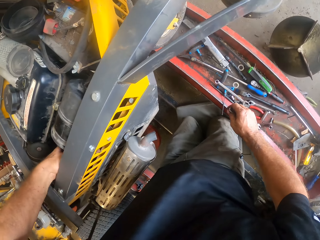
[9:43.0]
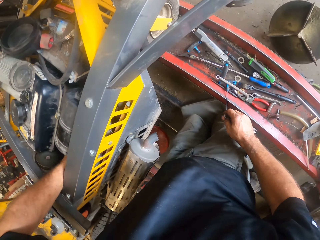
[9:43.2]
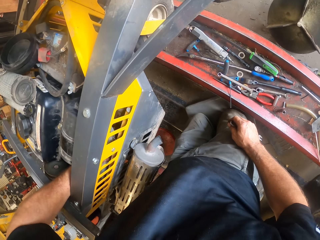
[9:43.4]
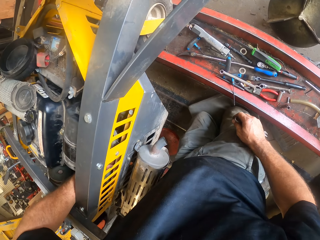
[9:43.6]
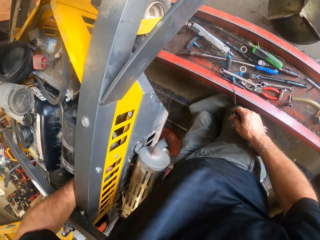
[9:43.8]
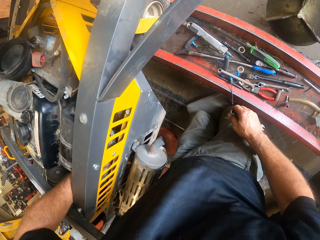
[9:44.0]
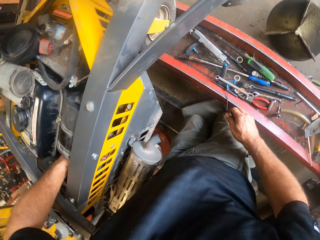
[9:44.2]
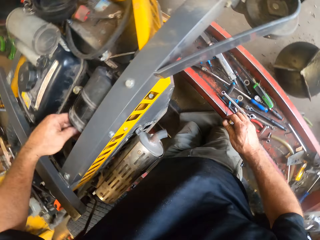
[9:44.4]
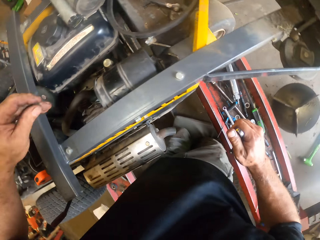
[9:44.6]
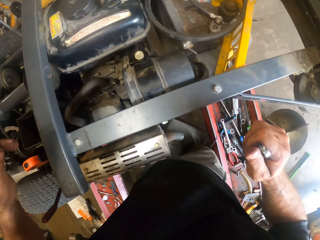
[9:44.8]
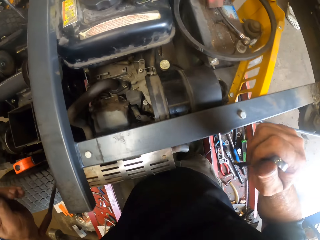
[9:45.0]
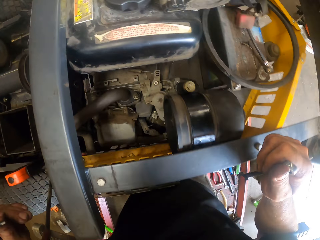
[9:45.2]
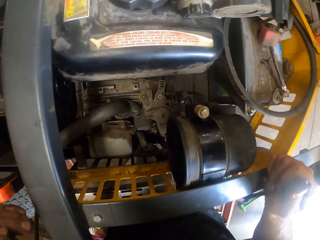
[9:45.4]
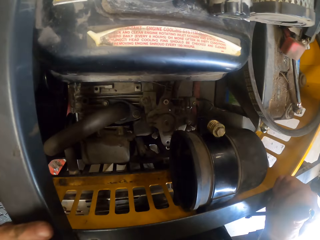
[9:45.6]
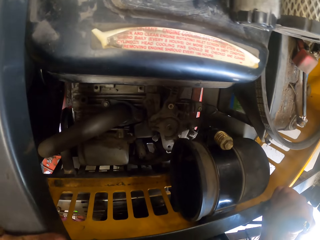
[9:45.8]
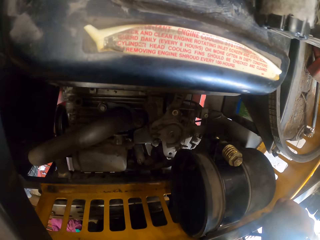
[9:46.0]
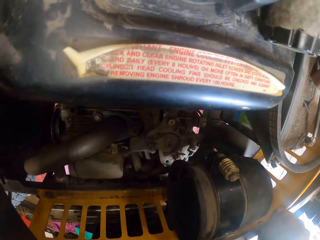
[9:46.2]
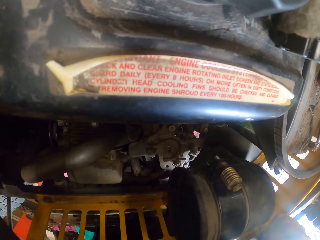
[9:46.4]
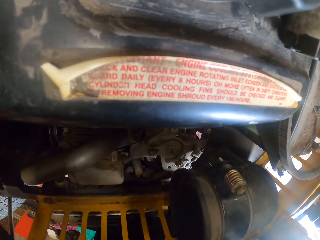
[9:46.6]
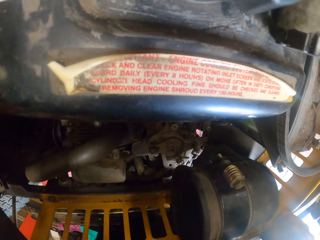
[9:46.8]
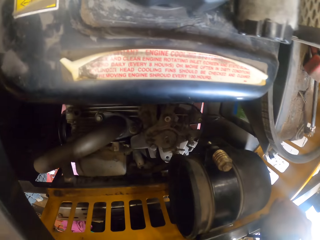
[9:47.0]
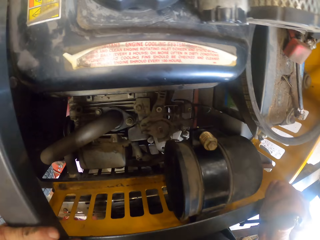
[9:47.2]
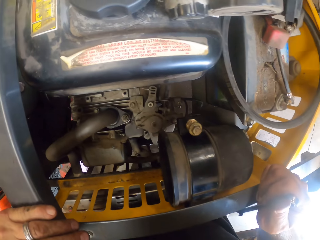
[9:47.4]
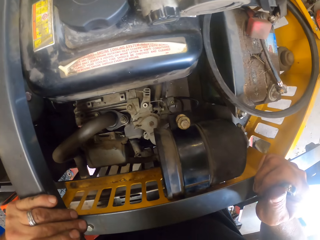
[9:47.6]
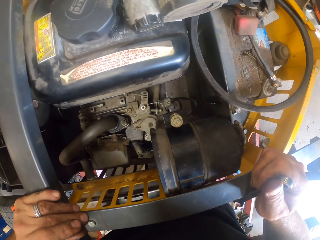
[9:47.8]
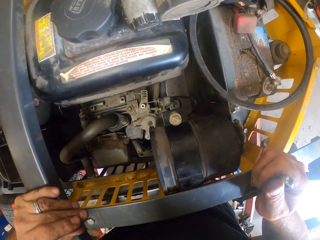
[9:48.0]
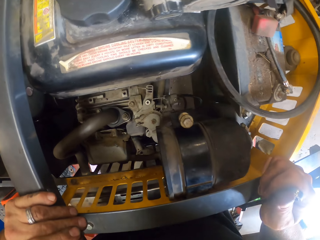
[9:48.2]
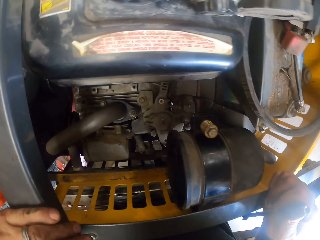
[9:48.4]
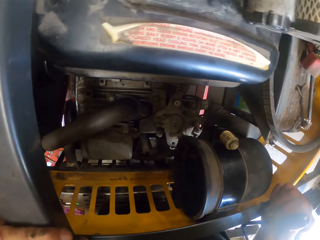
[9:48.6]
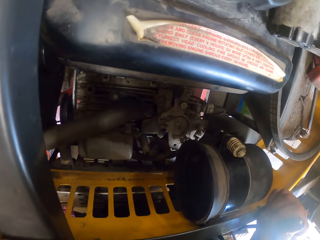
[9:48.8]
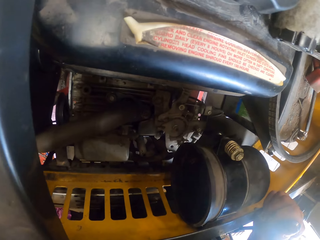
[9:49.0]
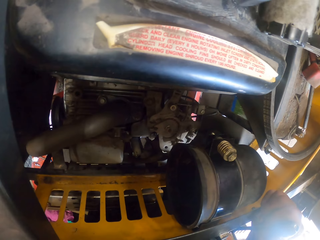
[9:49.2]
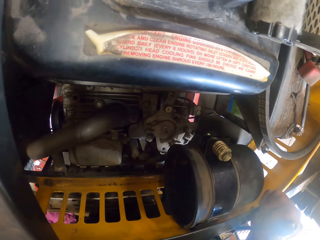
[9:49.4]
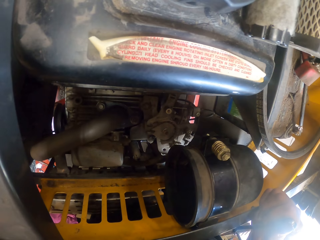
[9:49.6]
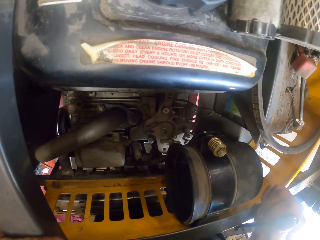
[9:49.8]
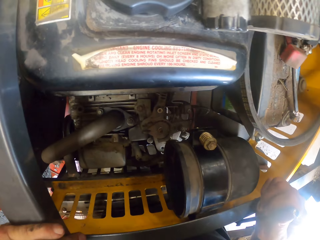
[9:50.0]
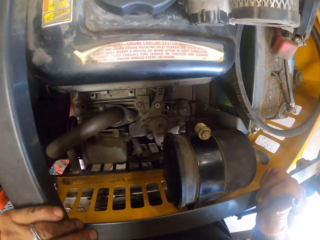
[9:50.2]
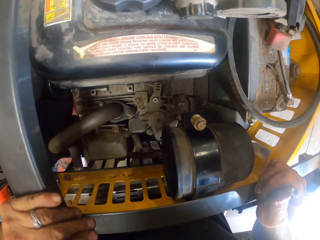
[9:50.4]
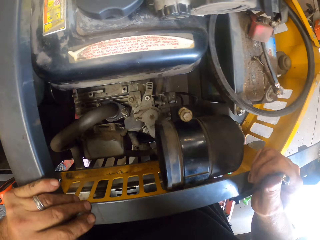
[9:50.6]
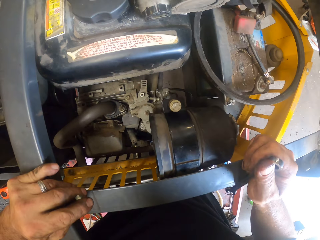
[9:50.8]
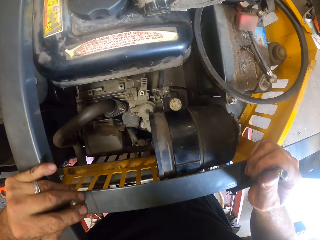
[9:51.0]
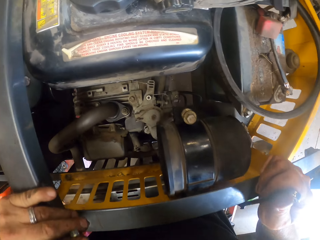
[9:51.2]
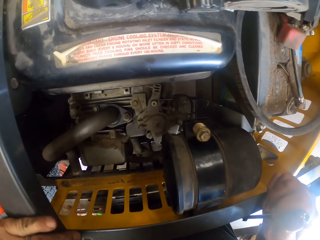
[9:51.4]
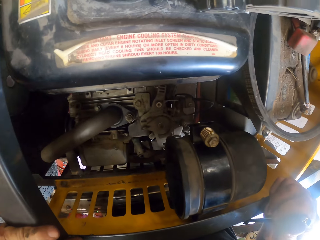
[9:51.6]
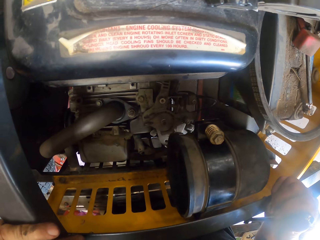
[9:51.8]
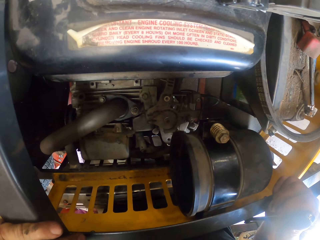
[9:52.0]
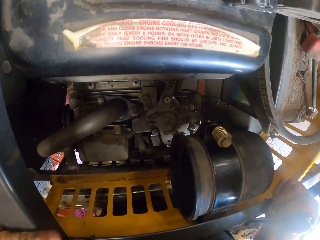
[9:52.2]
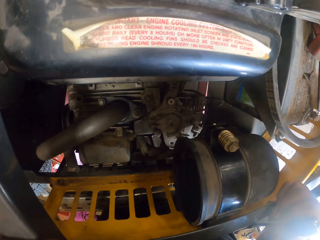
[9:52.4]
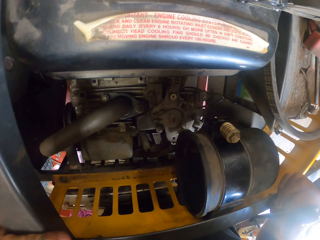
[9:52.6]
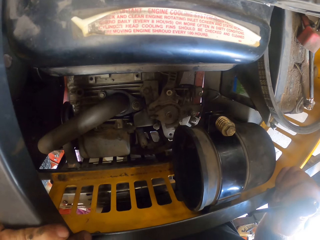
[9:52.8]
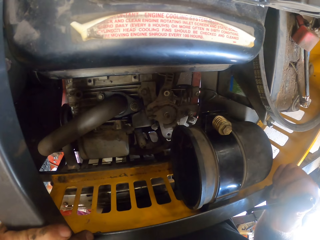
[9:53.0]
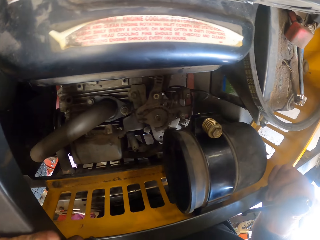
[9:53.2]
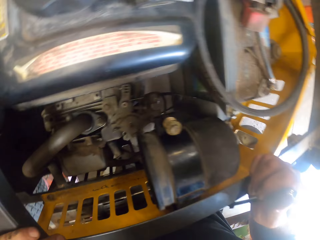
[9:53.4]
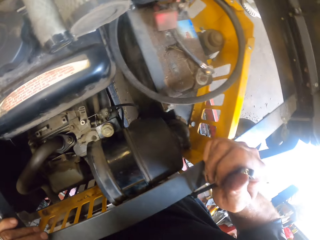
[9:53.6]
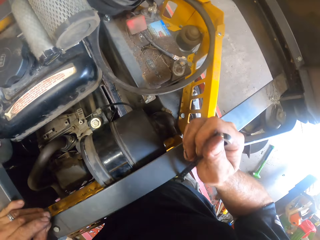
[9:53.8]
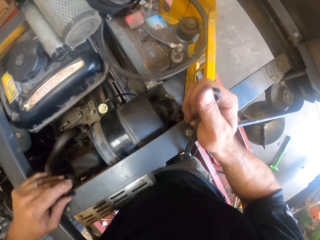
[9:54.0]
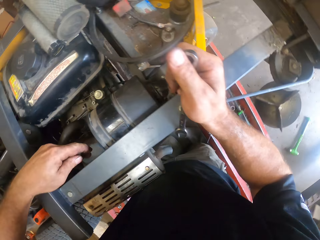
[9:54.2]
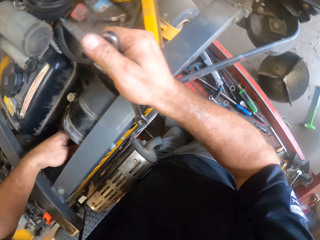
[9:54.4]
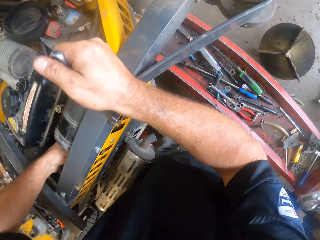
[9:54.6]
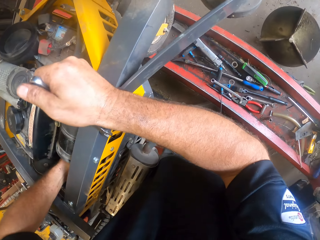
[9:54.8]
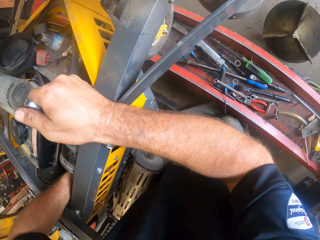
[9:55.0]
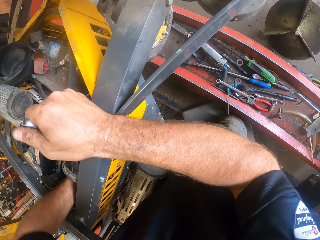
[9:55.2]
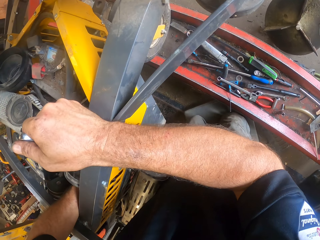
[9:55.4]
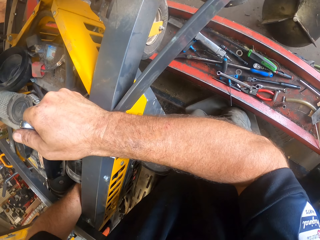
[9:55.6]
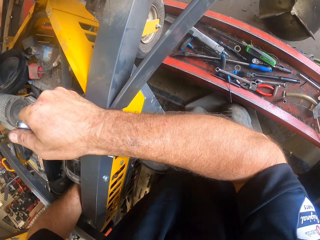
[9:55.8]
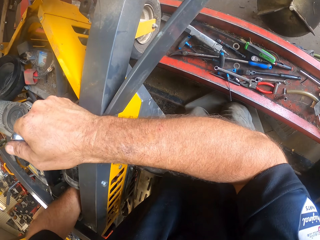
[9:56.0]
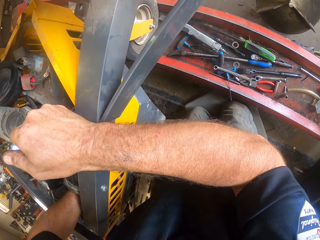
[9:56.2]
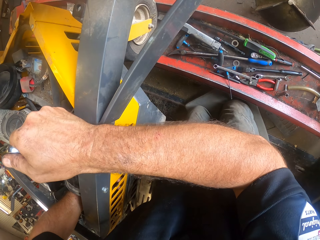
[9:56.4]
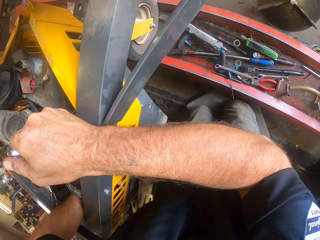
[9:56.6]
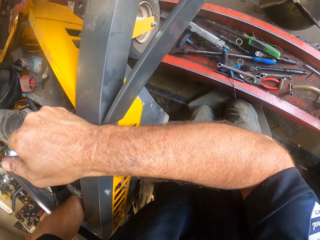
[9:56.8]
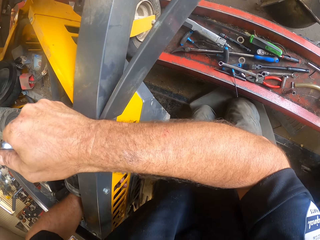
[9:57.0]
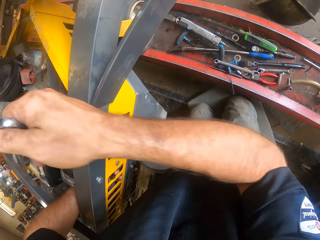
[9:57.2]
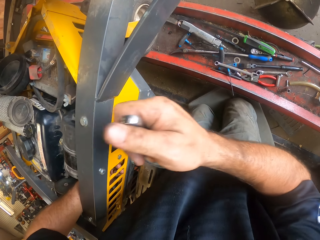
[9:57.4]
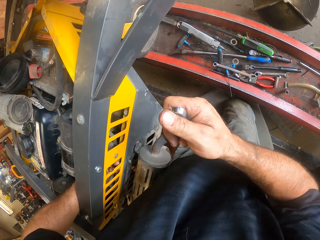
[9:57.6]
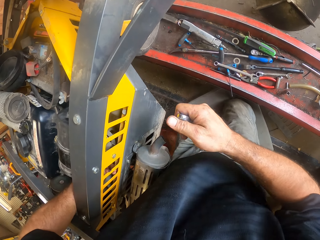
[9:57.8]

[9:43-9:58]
The camera wearer holds the lawn mower. They look into the lawn mower. They hold a nut.

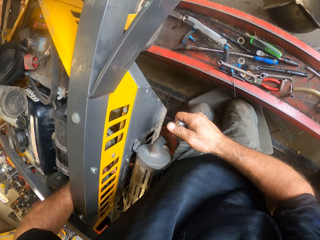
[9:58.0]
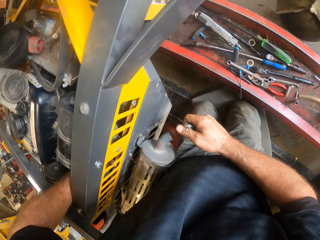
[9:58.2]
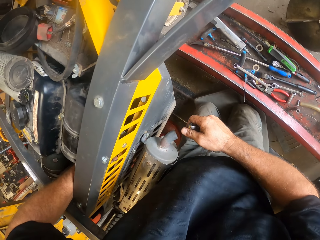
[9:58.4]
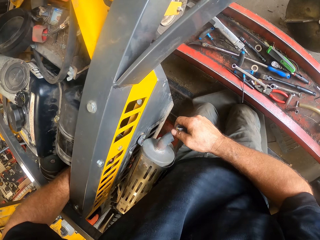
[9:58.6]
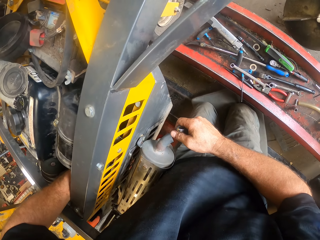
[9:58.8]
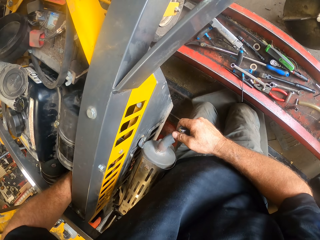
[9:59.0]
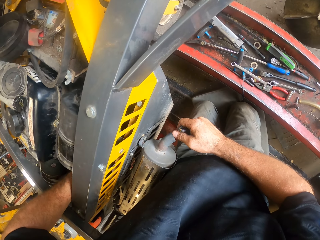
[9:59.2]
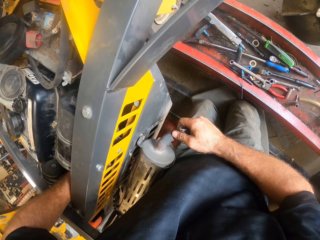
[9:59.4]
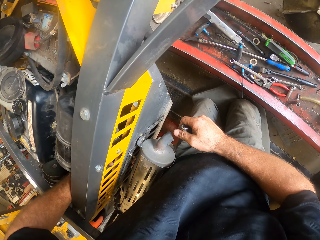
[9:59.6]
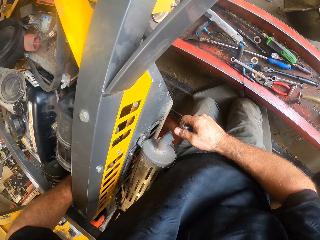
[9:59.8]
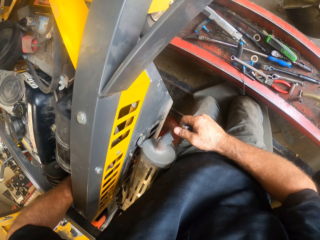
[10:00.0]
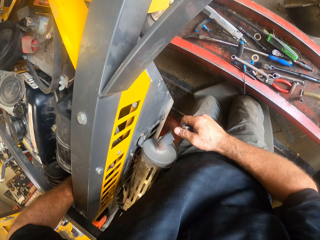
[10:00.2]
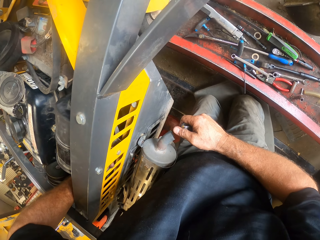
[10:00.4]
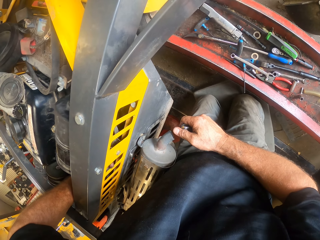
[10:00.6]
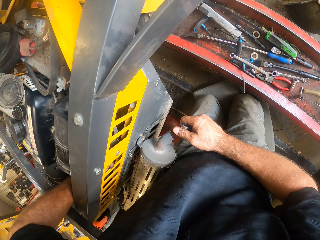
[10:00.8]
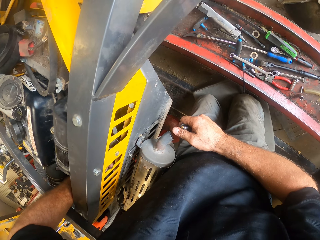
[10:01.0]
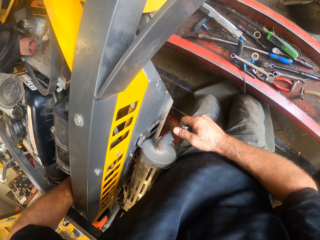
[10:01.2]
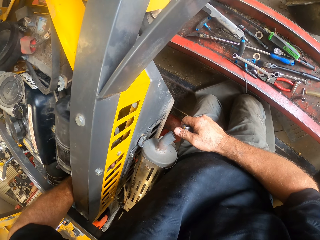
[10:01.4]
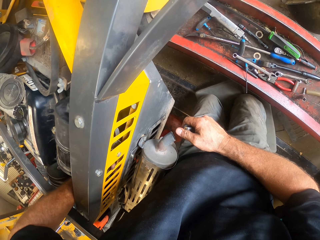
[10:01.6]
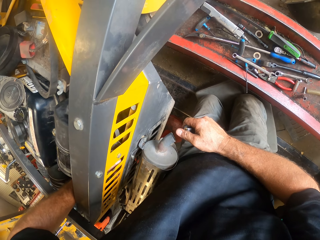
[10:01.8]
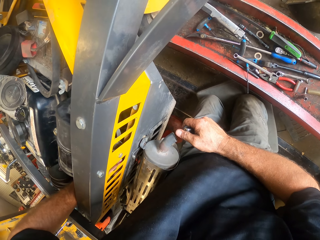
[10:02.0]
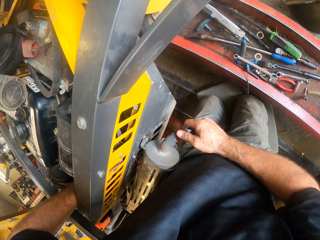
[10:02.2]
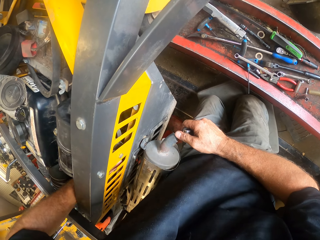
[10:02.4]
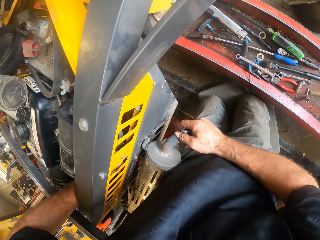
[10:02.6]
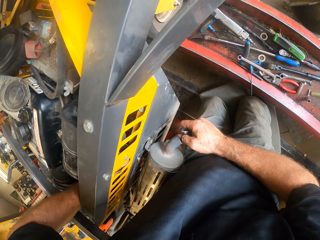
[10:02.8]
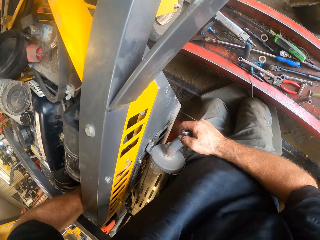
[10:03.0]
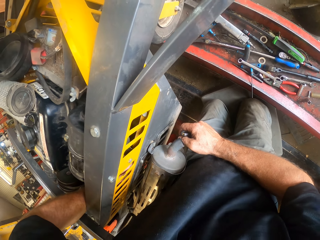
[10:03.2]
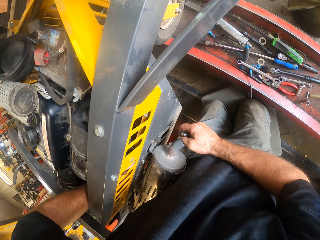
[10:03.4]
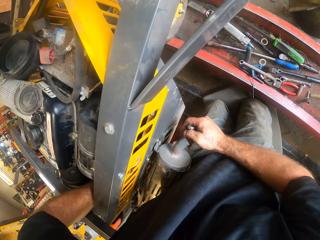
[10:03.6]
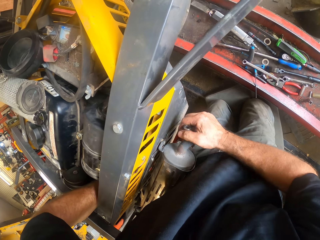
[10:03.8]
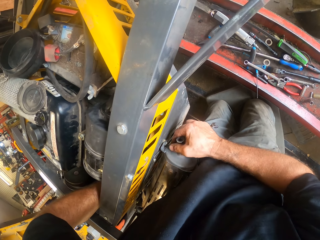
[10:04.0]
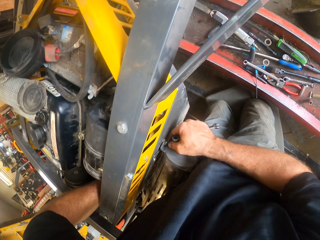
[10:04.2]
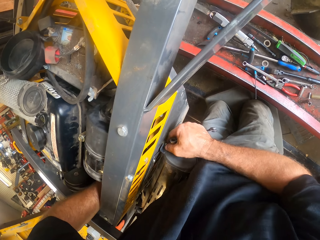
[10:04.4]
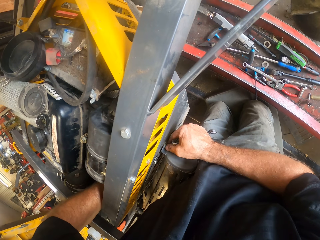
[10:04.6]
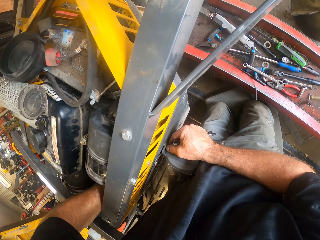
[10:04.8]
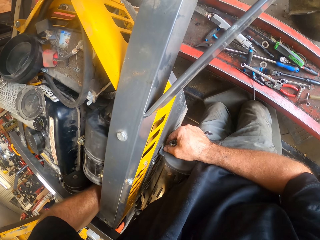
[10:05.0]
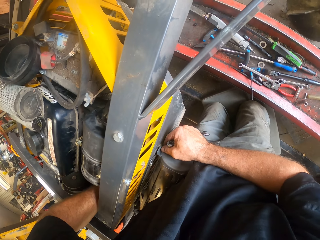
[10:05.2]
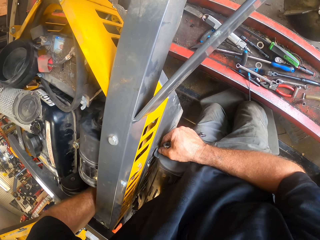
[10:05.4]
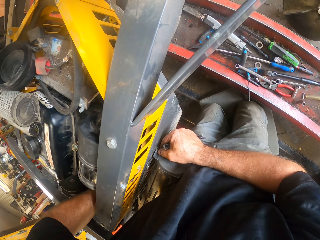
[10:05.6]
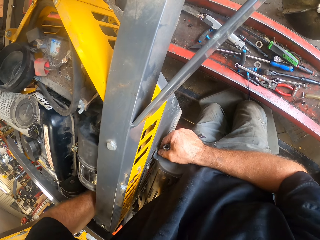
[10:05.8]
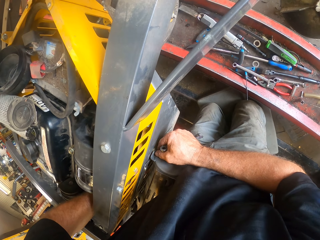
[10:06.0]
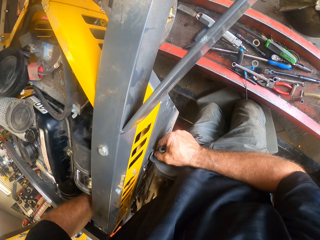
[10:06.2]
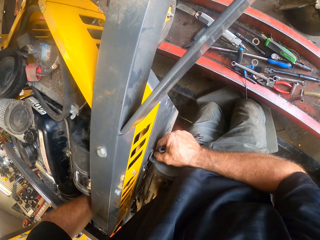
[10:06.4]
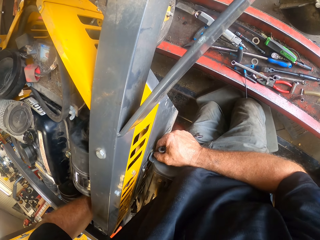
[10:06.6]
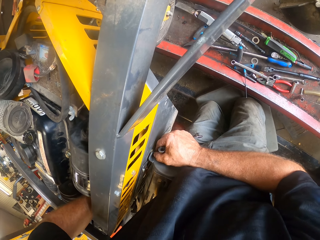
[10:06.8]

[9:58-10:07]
The camera wearer adjusts the lawn mower with his left hand.
